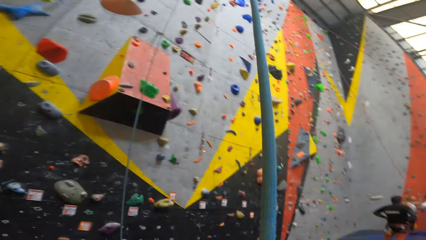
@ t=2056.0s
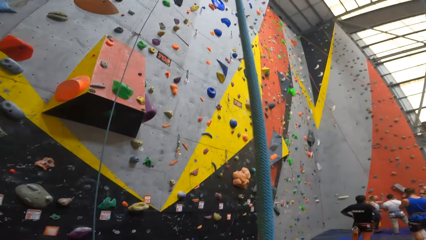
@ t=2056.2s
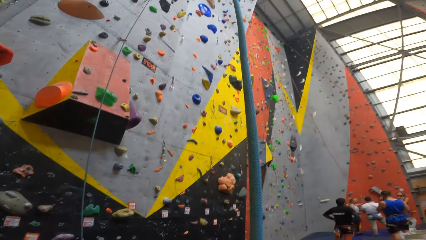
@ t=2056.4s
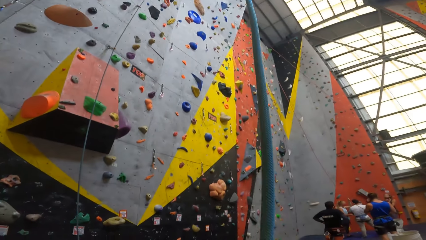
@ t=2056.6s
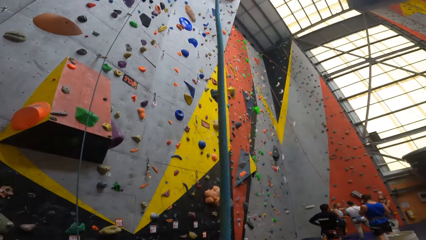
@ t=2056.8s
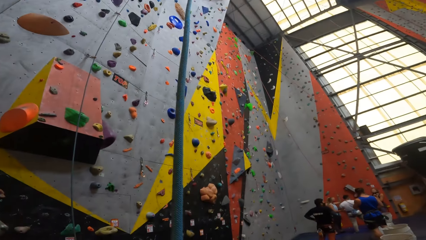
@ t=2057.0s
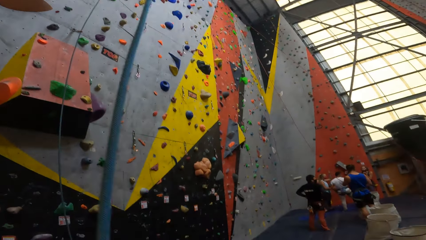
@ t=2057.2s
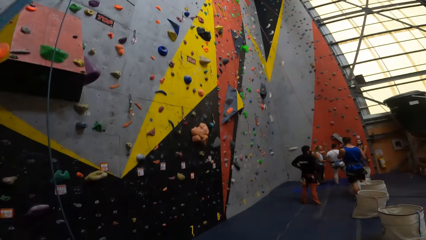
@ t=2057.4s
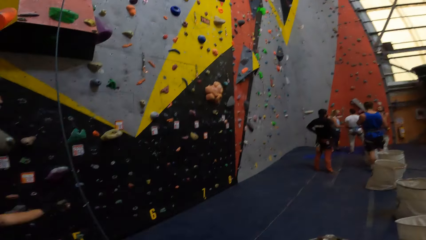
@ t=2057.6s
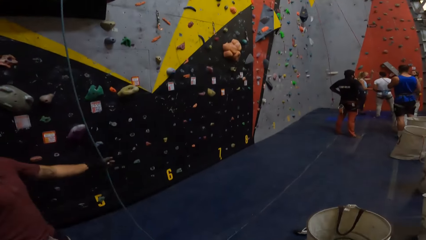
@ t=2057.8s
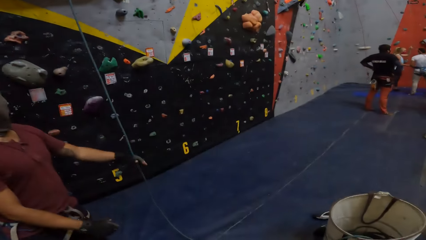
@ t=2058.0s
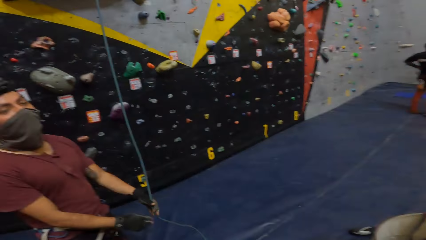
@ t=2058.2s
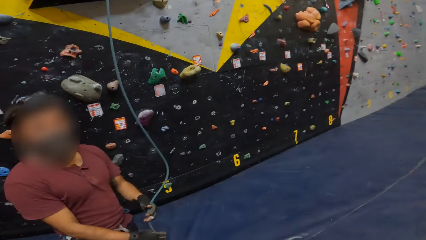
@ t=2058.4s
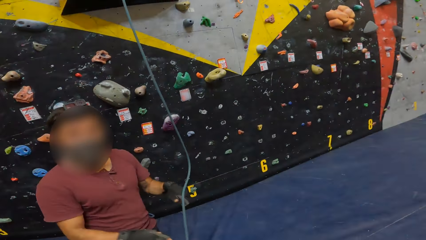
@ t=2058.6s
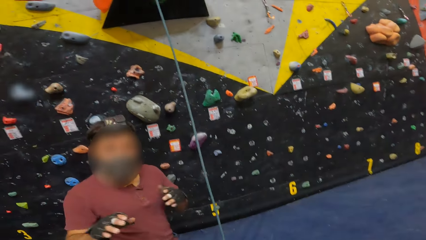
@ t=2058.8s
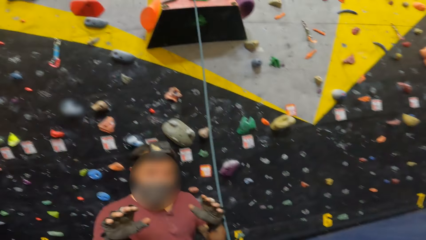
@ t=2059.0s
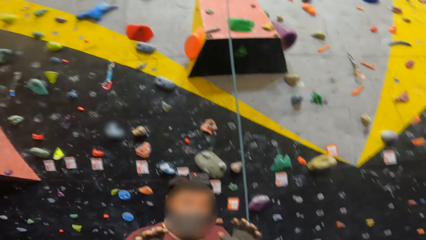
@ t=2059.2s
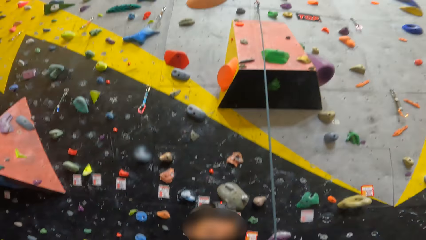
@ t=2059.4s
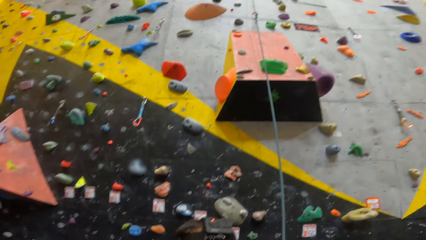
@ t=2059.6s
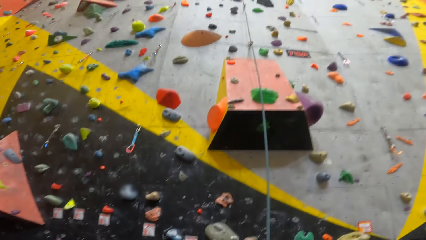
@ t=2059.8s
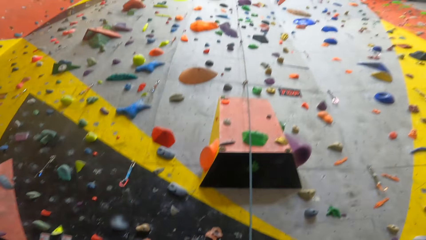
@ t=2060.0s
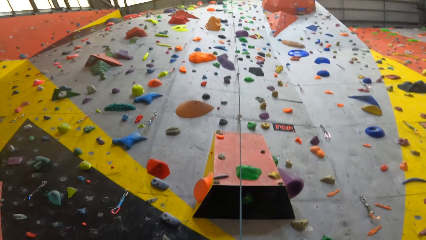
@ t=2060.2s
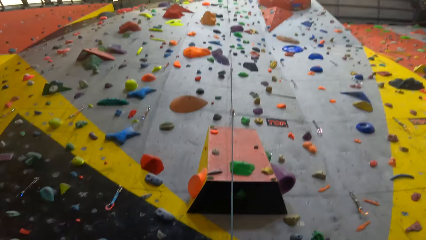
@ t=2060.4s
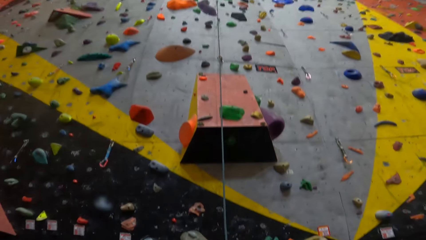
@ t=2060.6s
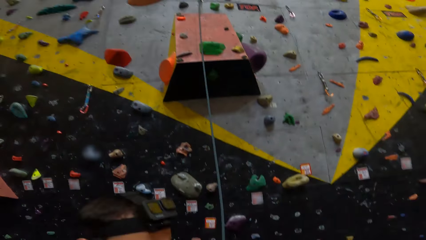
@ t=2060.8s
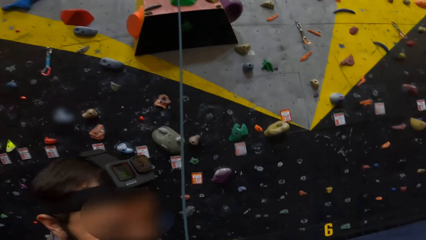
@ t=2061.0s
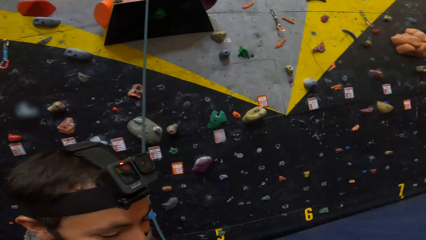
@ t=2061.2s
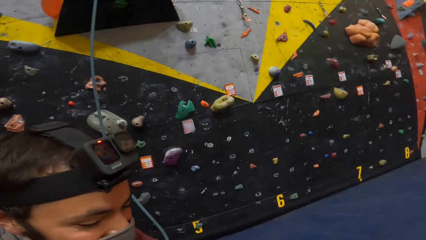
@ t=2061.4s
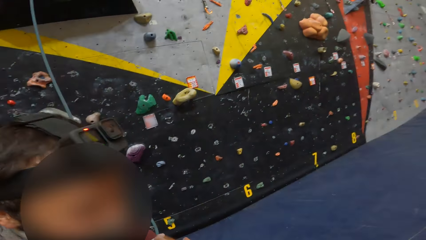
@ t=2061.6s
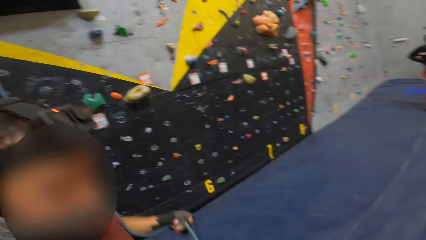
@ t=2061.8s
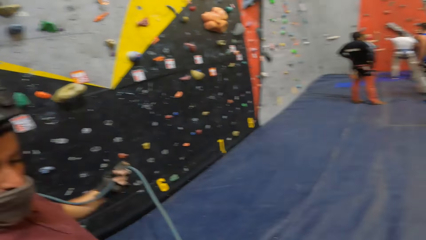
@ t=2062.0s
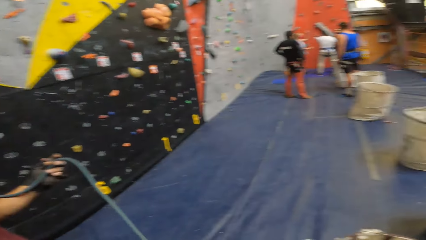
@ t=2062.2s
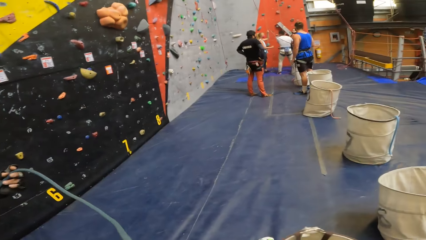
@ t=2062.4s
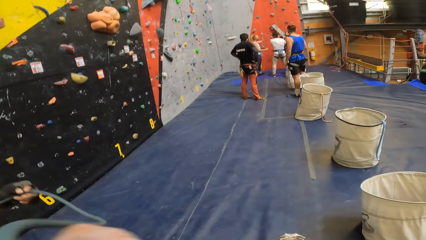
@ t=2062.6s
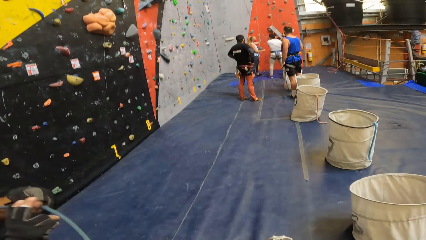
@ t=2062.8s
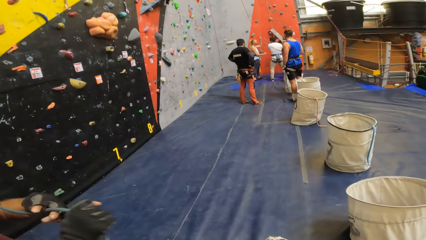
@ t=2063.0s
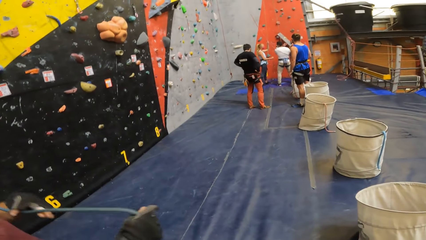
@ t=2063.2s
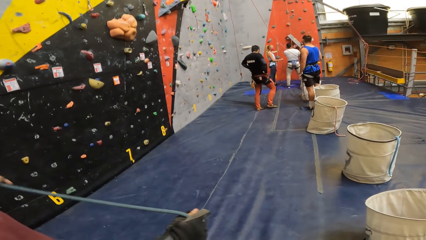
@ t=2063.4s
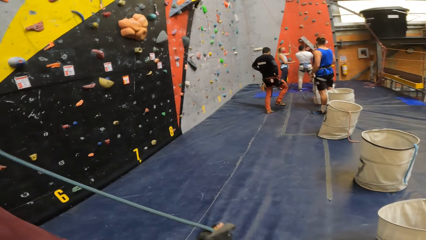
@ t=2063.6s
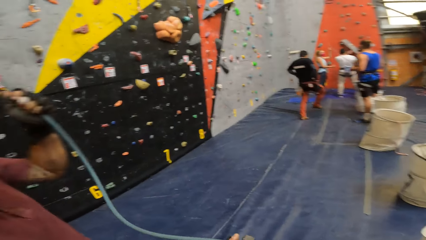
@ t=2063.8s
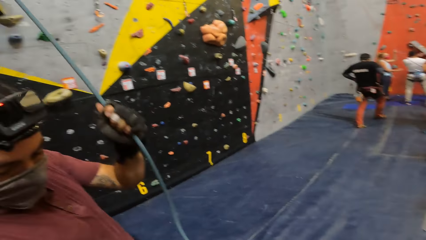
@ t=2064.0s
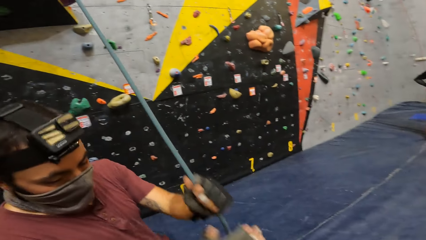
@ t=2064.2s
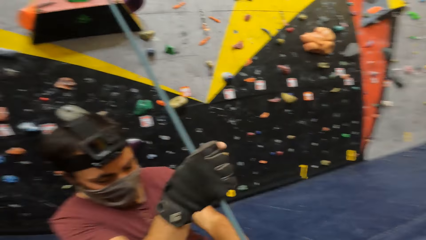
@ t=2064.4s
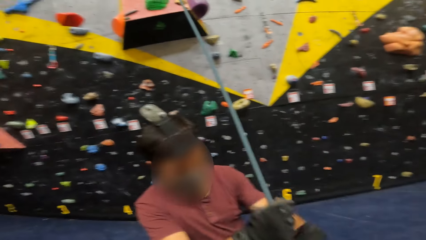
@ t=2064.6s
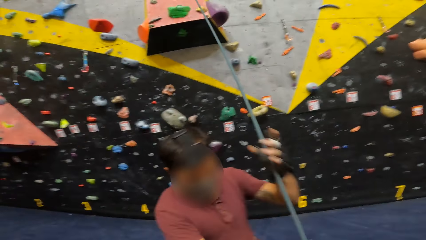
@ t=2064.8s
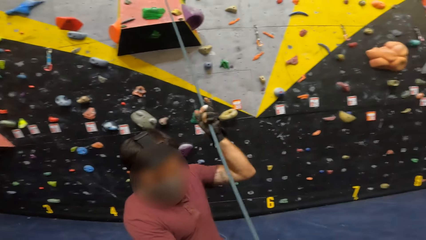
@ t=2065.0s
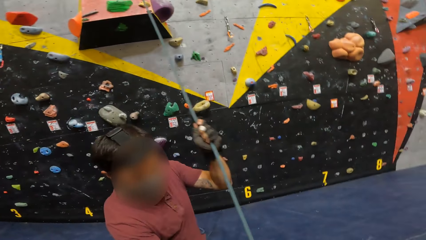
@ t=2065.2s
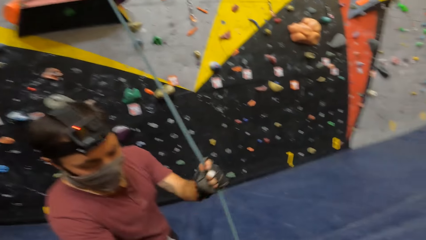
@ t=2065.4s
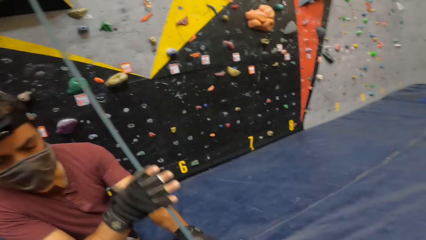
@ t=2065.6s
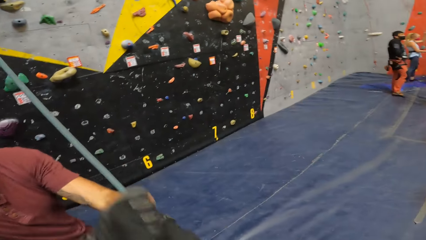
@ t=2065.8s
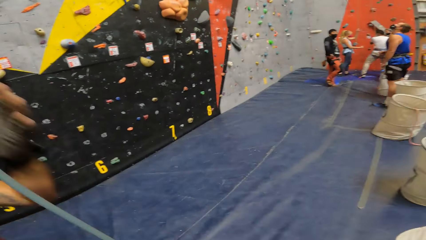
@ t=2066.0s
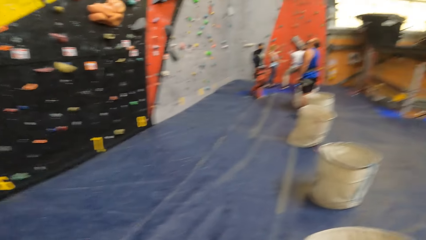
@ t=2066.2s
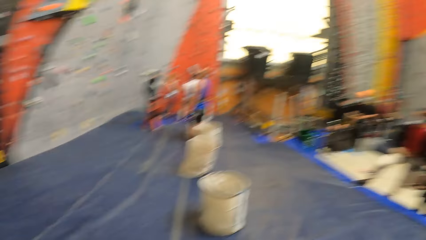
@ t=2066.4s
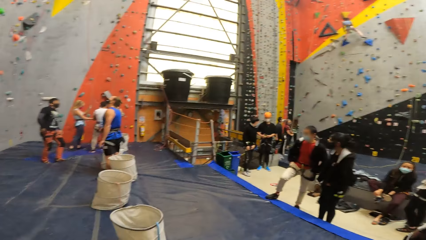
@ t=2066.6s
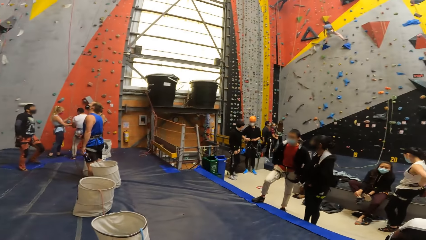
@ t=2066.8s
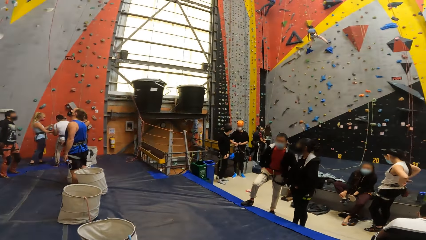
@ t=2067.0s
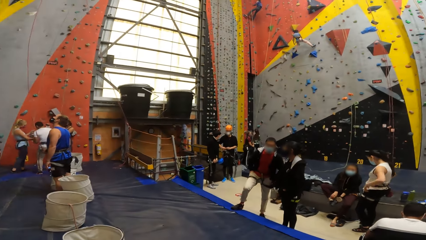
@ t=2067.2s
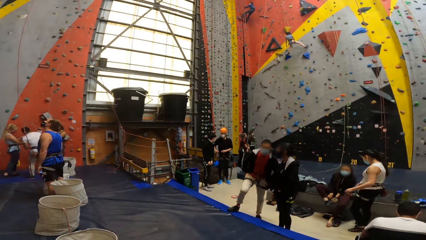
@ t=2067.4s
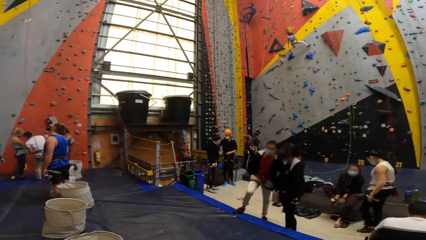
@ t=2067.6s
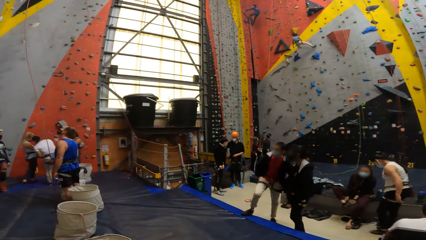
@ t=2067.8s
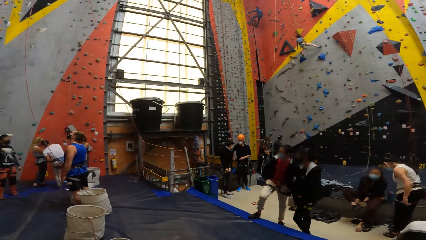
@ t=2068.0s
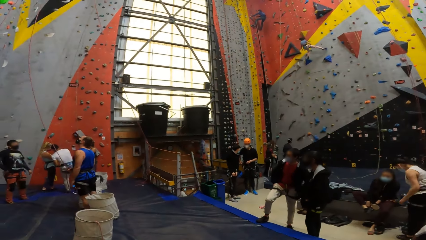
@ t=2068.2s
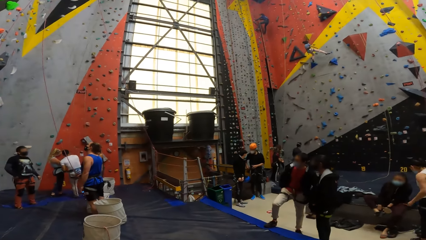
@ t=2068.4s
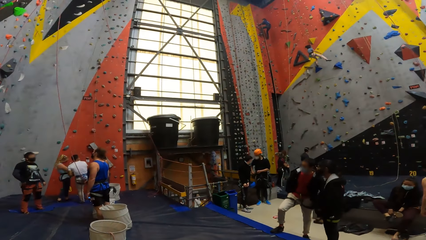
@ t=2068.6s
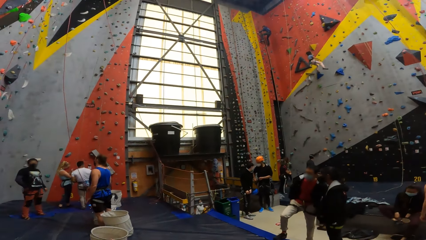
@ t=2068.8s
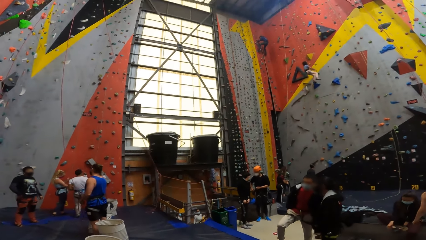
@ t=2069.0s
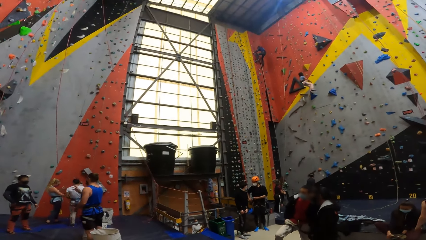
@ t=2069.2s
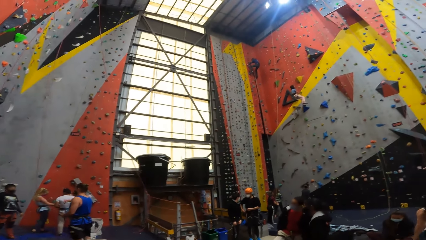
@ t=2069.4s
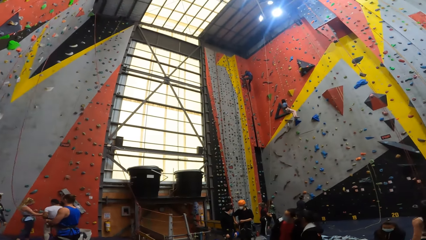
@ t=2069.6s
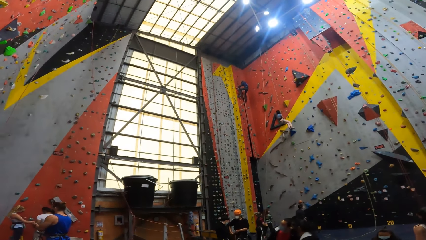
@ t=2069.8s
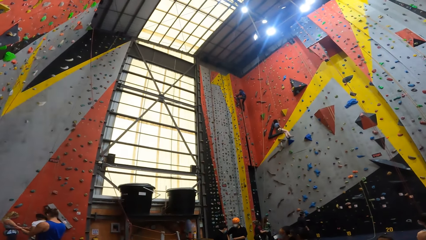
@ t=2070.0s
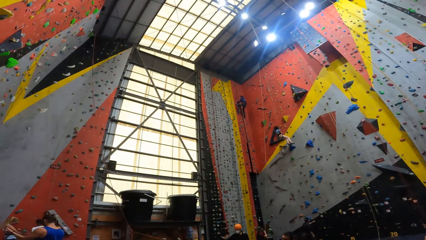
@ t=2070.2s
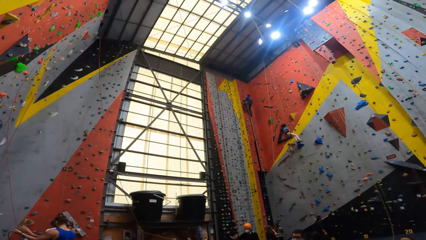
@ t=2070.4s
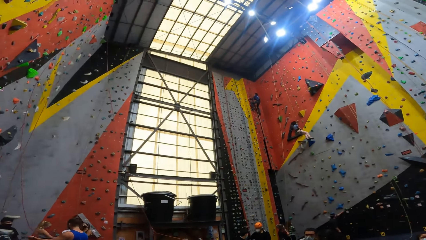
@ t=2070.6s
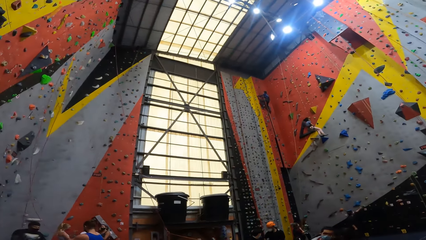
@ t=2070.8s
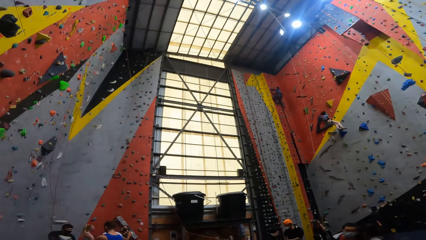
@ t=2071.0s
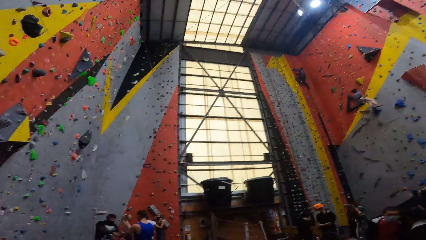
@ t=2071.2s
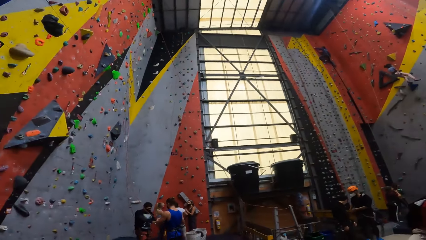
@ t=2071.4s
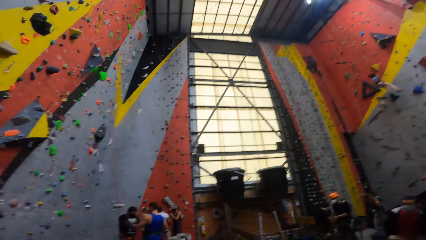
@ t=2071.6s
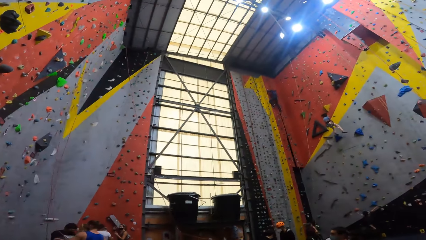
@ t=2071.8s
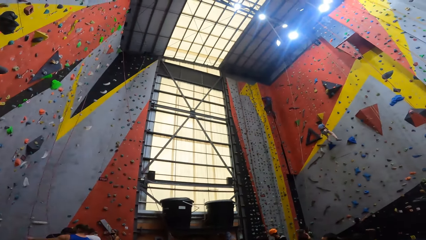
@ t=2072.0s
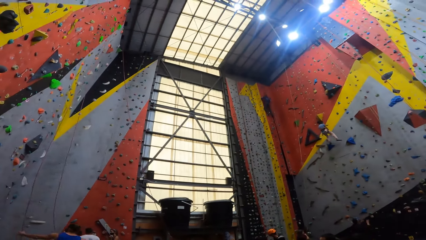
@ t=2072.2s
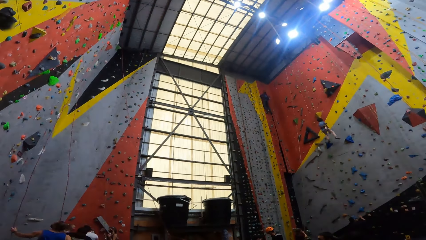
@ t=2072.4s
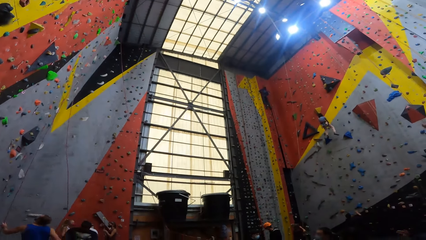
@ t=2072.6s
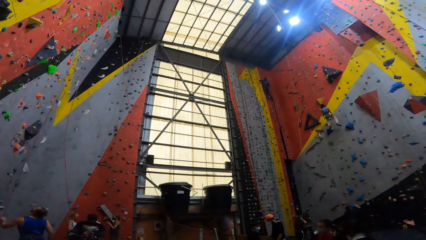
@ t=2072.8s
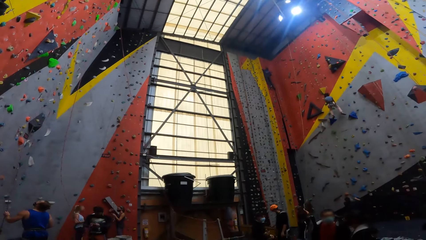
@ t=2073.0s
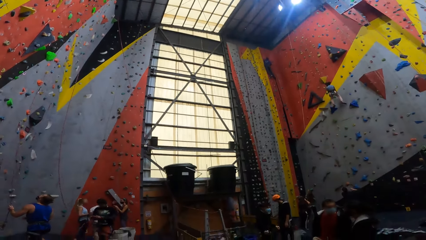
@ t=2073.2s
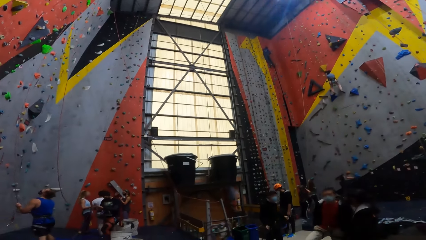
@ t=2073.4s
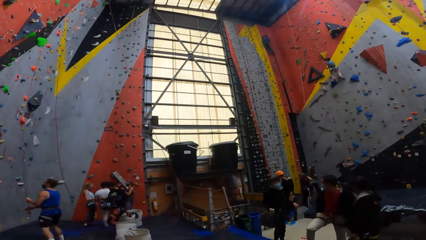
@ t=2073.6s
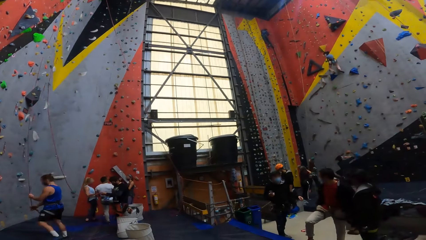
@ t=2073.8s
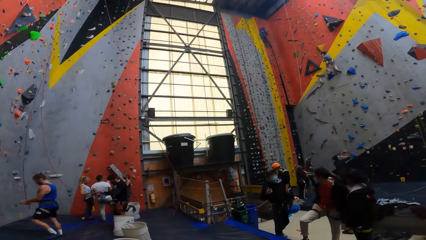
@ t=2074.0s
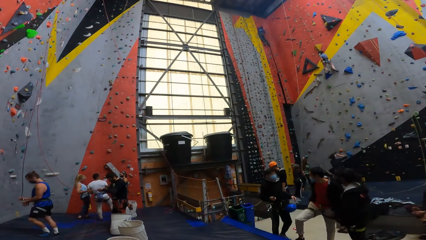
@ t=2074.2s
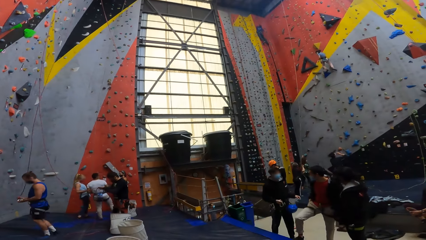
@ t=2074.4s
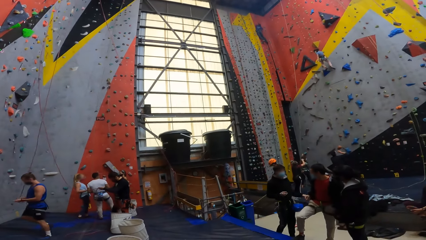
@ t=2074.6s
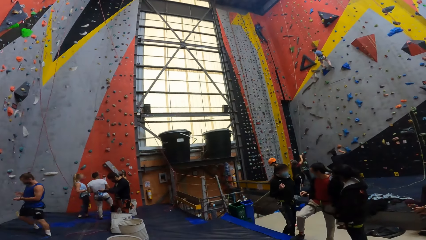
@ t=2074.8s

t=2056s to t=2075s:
The camera wearer looks around. A man touches the rope, holds on to the rope, converses with the camera wearer and does the hand gestures. The camera wearer looks around. The man pulls the rope down the climbing wall. The camera wearer looks around.
